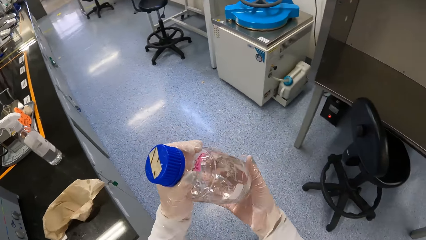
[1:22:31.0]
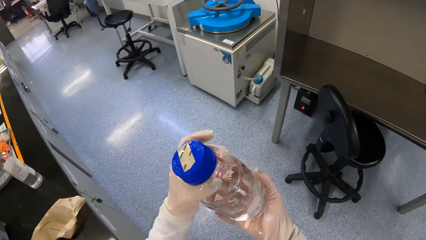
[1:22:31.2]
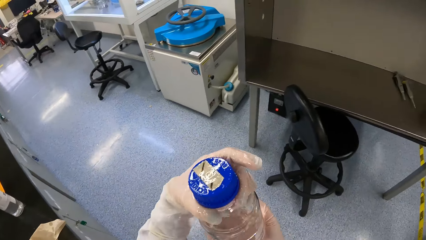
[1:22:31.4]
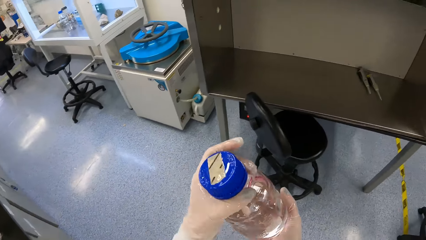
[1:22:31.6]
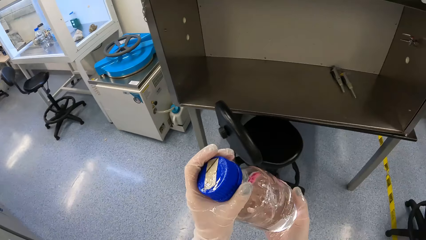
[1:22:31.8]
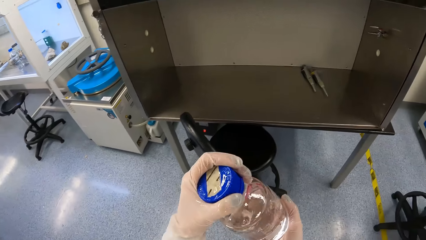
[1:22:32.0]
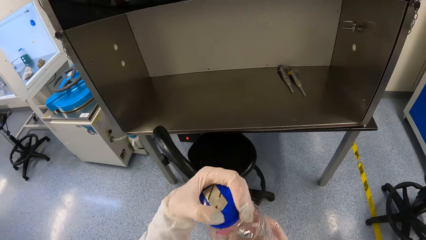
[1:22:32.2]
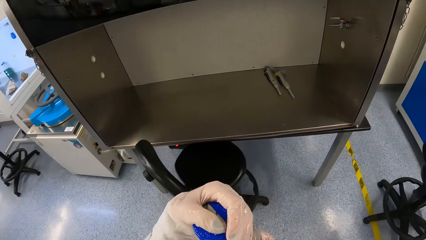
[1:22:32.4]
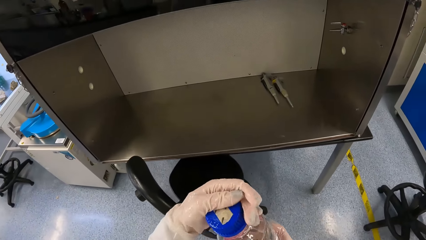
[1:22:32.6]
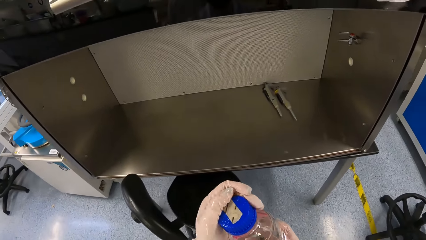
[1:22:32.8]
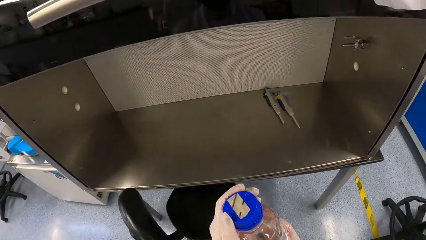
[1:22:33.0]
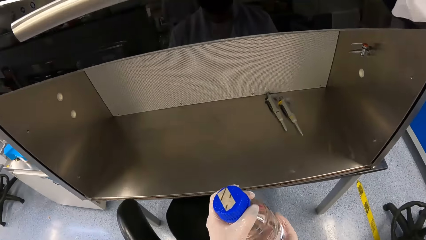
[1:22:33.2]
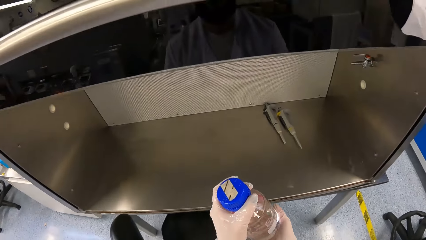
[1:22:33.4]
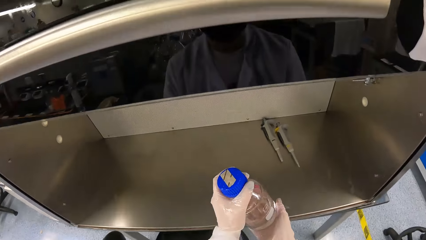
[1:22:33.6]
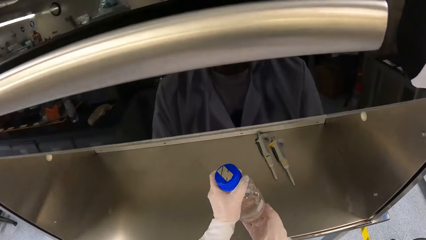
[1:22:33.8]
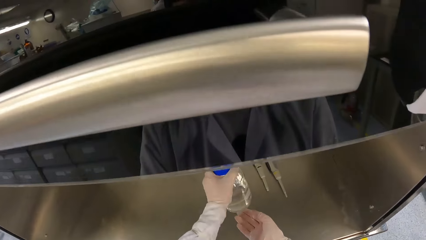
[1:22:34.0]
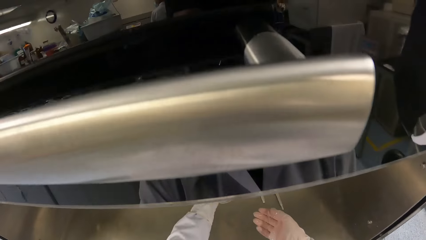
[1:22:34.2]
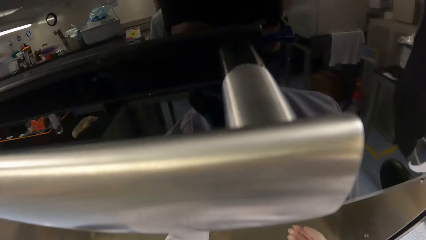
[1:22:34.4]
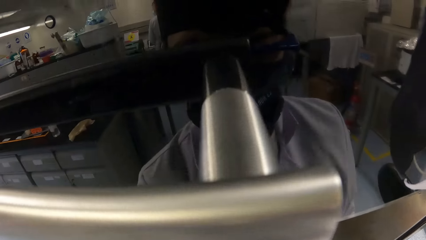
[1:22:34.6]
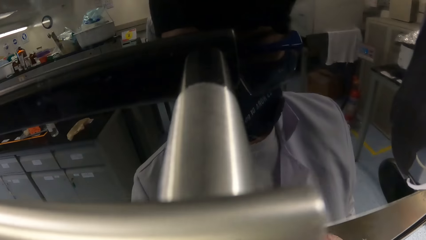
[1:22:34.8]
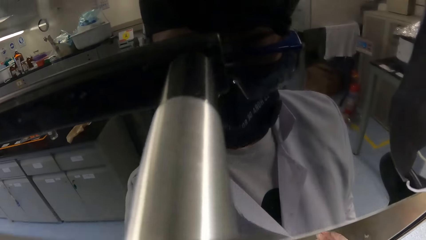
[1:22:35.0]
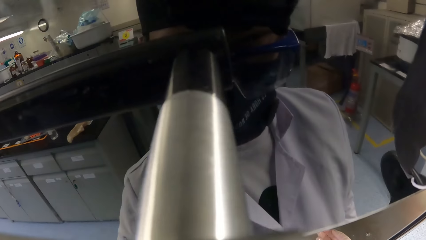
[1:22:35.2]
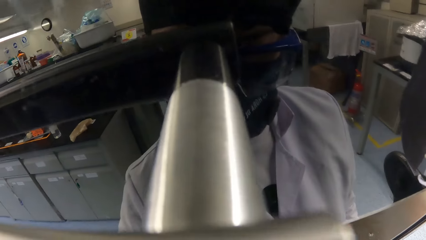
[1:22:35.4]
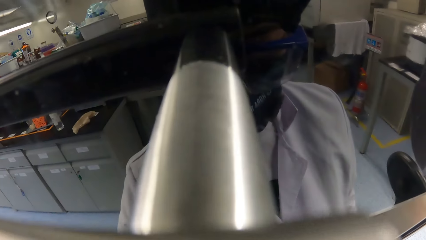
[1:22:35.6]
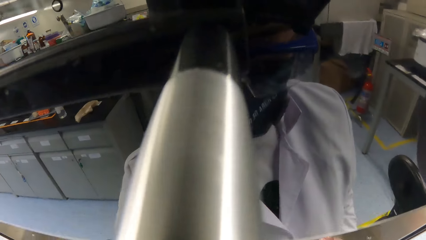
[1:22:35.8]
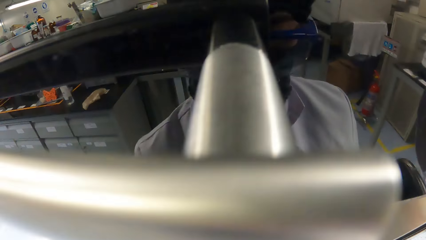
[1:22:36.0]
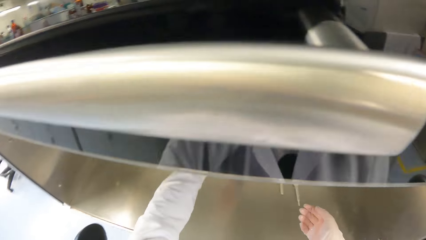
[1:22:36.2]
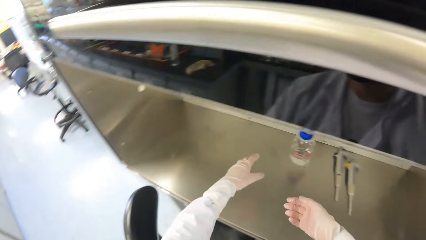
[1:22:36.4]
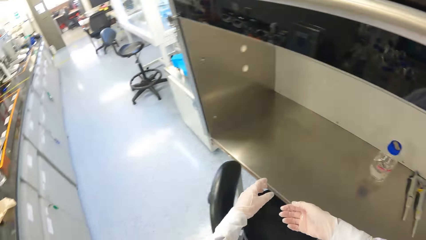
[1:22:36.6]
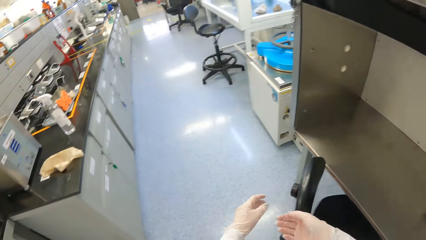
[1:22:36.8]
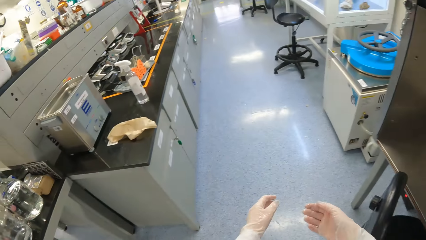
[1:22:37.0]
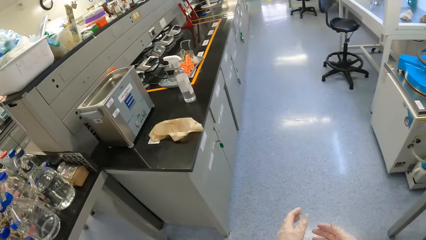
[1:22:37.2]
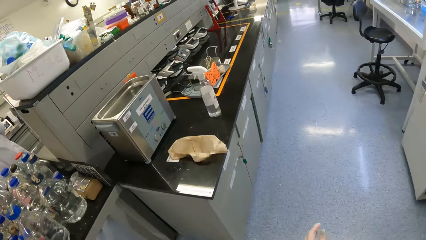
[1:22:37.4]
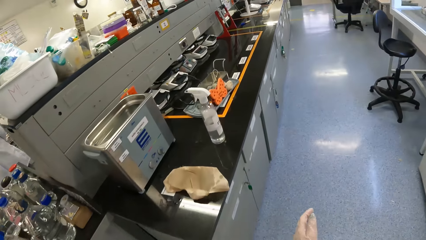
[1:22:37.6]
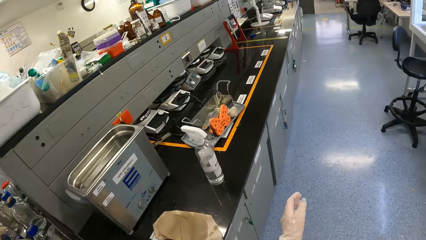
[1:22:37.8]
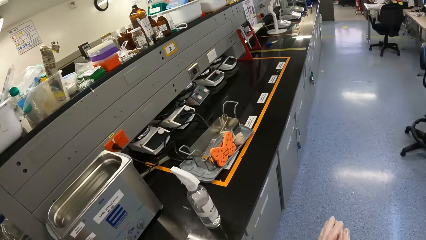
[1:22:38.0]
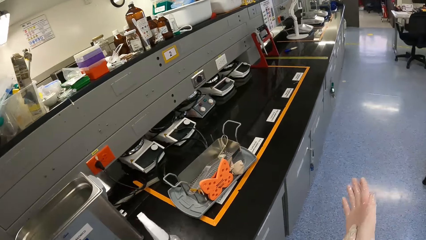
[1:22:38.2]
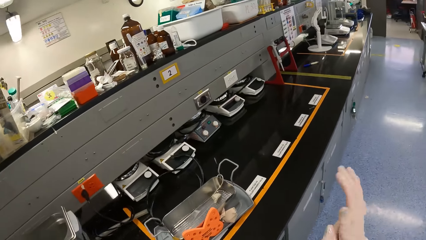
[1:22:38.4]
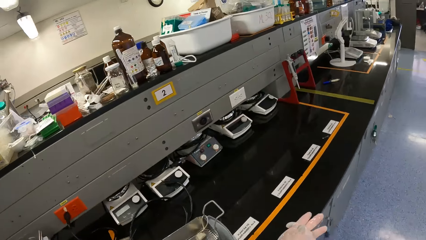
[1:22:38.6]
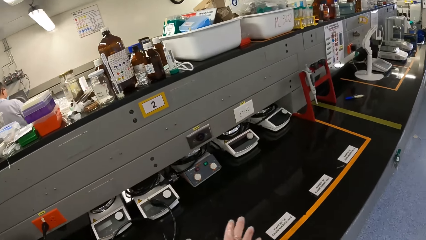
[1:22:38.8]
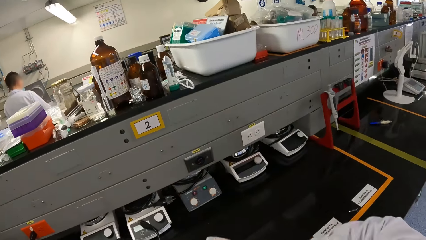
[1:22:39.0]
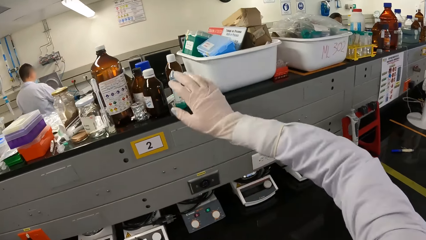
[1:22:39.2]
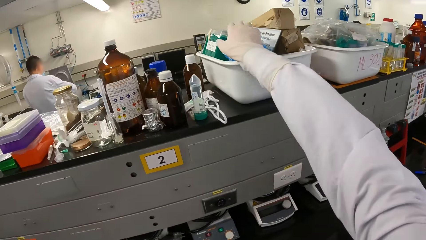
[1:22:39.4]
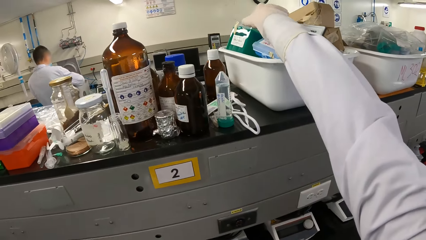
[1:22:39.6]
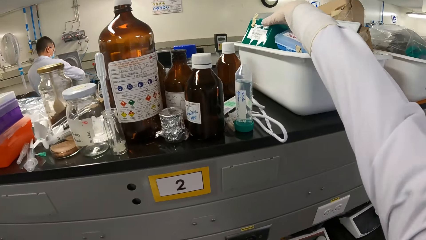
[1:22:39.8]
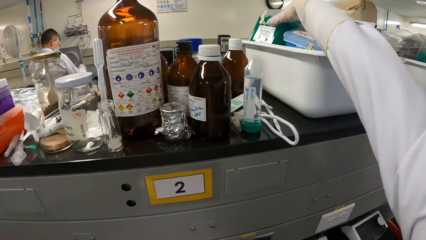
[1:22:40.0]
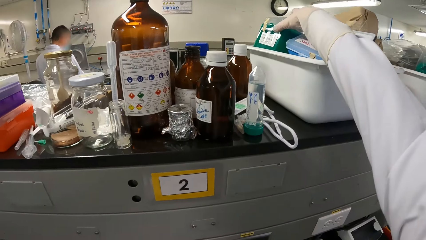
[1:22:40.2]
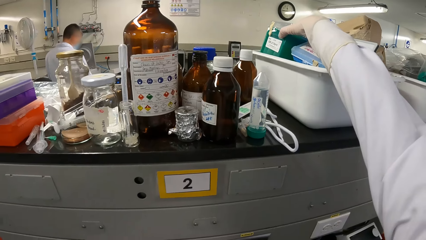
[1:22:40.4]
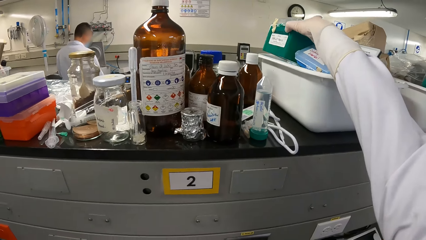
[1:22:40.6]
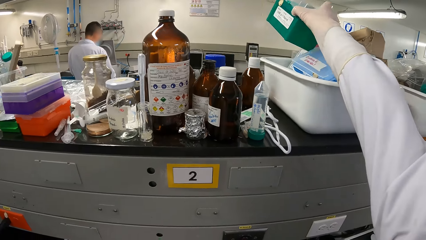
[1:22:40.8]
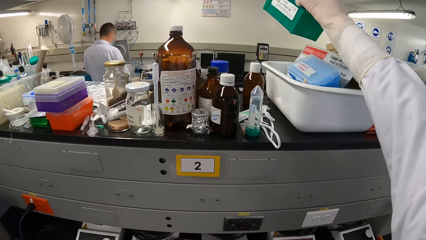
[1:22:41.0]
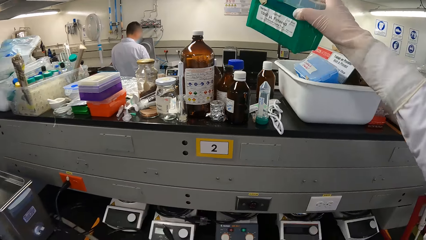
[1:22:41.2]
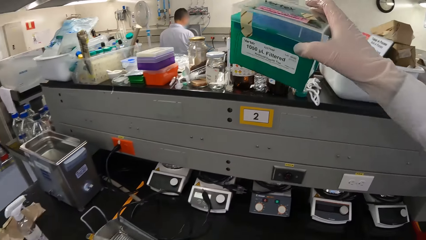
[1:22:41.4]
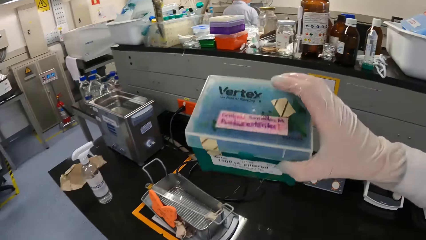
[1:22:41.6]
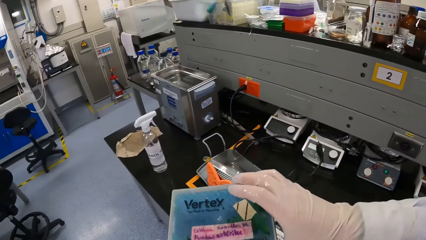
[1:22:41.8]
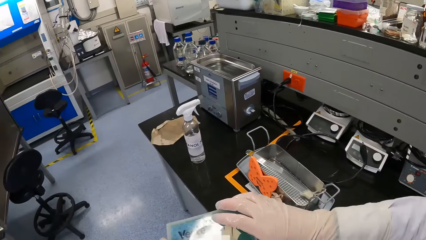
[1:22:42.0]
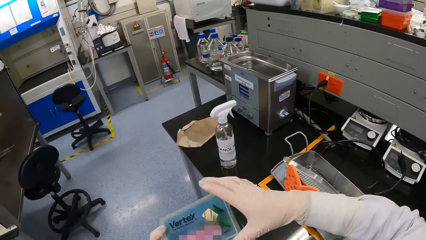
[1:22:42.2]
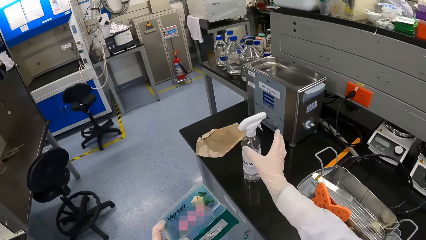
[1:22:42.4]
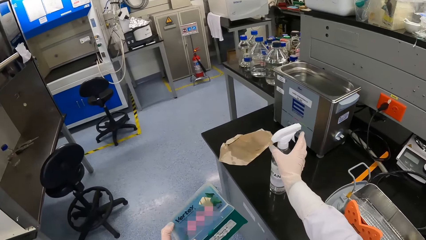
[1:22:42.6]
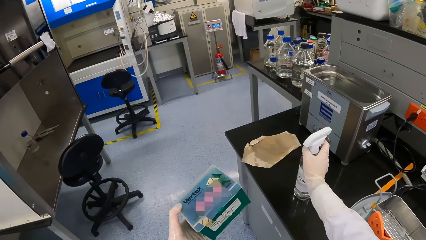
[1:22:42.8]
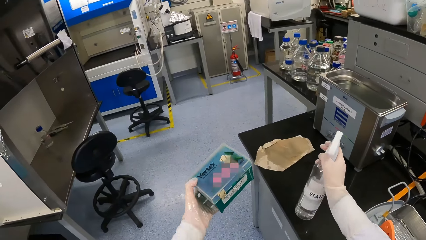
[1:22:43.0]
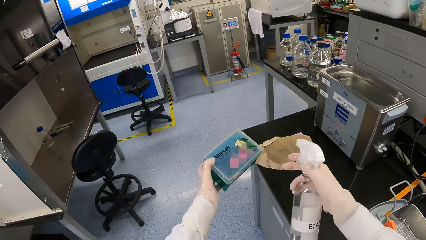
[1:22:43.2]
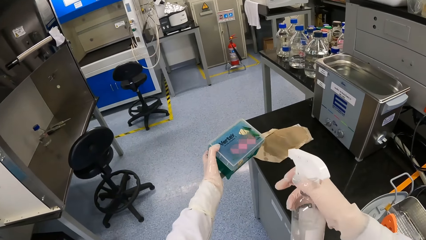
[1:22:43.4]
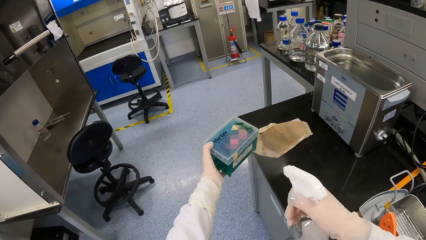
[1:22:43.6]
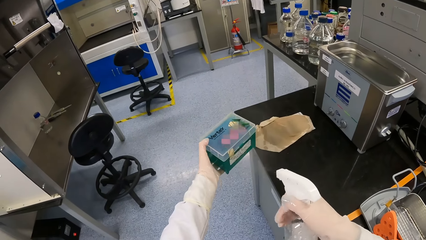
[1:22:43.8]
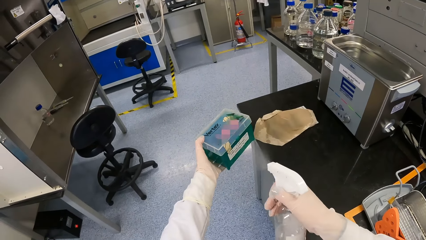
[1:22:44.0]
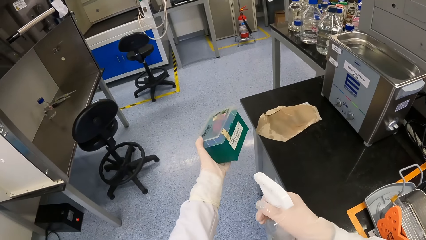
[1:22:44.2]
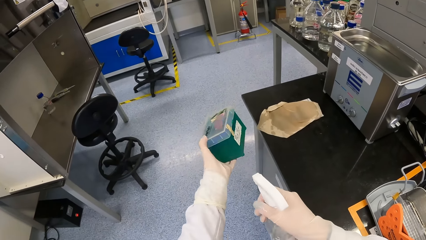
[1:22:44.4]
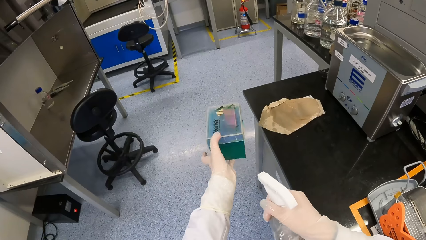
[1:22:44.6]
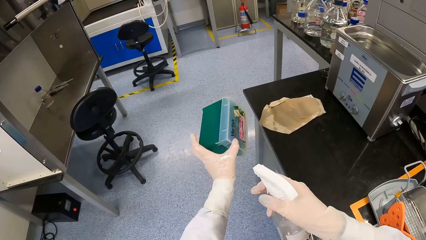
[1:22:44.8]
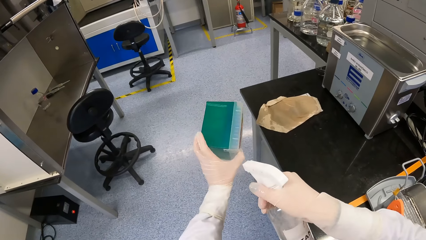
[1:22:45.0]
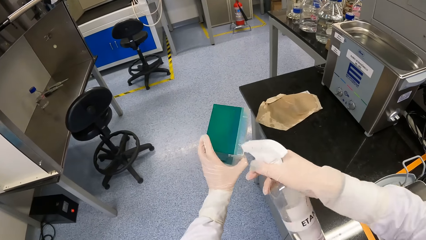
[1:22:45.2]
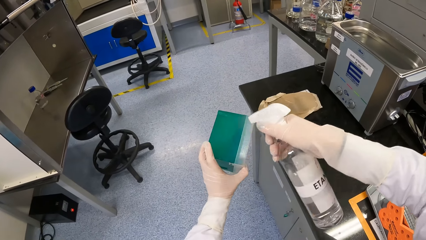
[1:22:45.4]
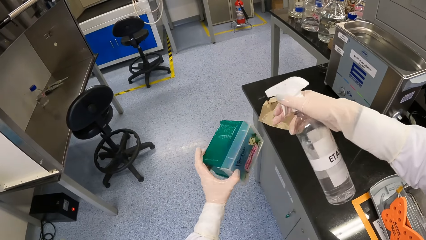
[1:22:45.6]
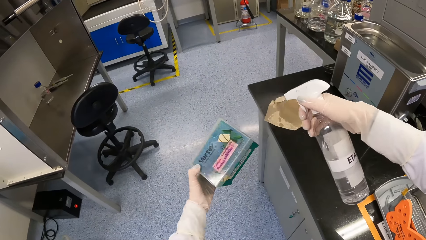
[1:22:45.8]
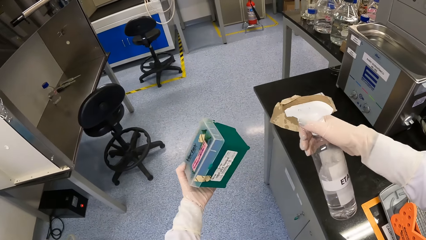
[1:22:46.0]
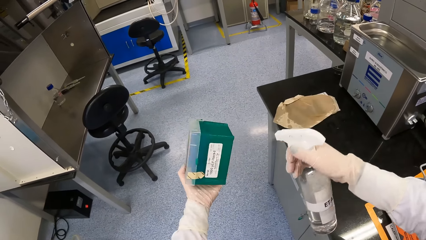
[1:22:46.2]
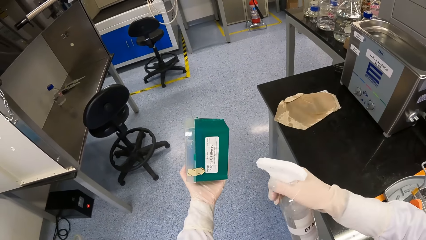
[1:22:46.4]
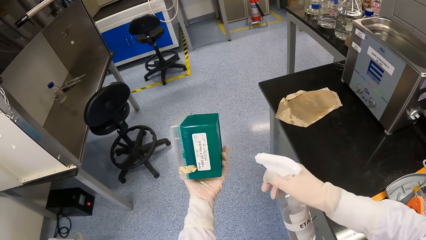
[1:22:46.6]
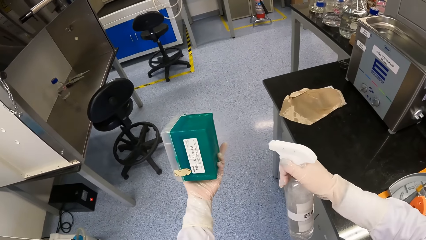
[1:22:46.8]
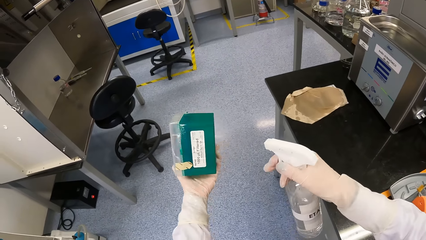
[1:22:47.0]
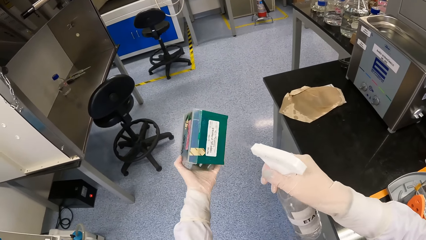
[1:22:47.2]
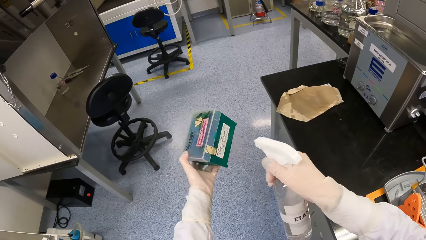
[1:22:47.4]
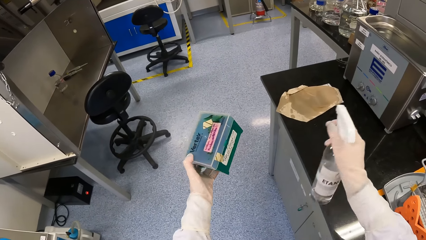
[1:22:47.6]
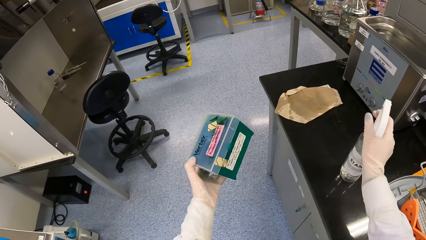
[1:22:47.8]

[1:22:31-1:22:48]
The camera wearer cleans the sample bottle in his right hand with his left hand. He walks around. He drops the sample bottle on the fume cupboard with his left hand. He walks around. He picks a plastic box from a container on the table with his right hand. He passes the plastic box from his right hand to his left hand. He picks the sanitizer bottle from the table with his right hand. He sprays the plastic box in his left hand with the sanitizer in the sanitizer bottle in his right hand.
